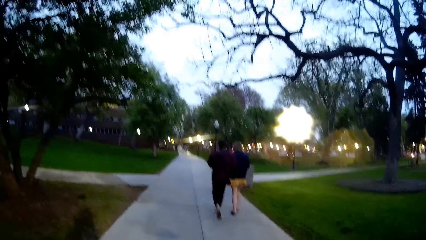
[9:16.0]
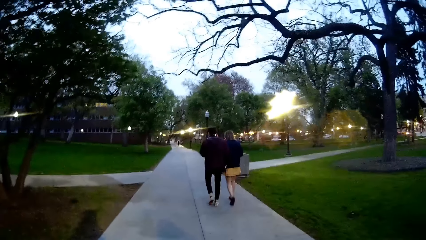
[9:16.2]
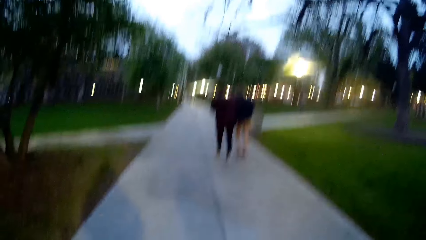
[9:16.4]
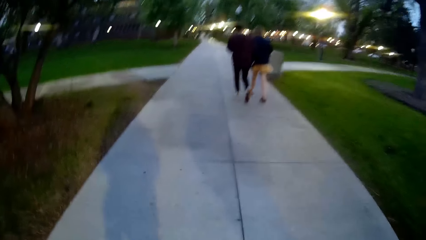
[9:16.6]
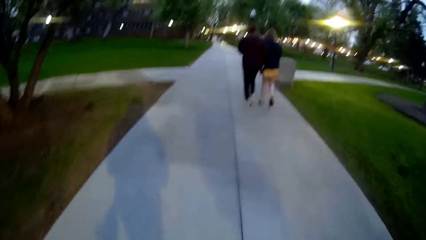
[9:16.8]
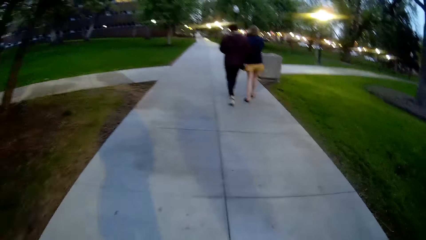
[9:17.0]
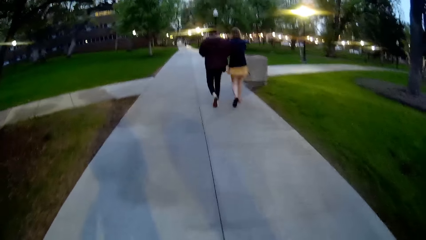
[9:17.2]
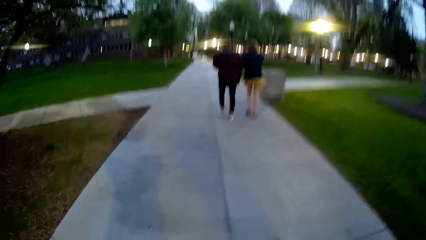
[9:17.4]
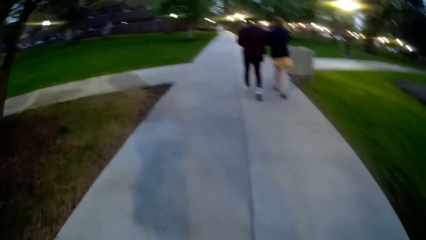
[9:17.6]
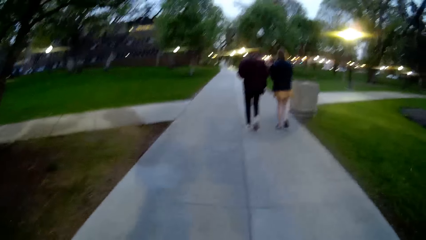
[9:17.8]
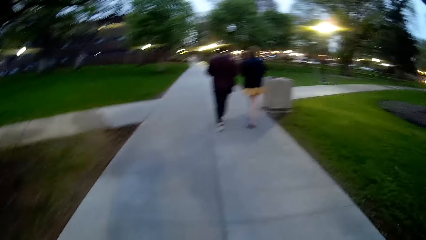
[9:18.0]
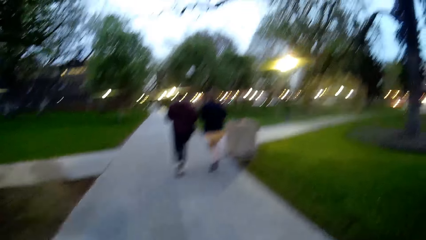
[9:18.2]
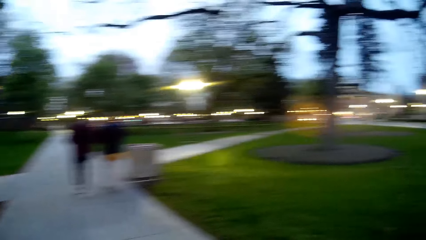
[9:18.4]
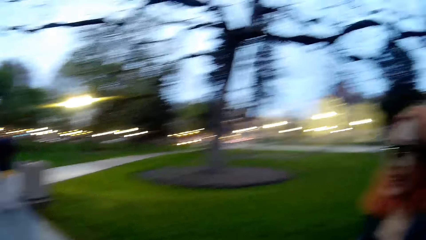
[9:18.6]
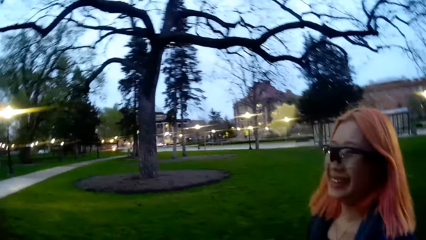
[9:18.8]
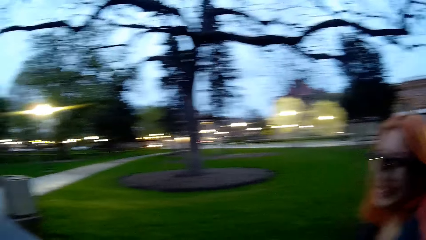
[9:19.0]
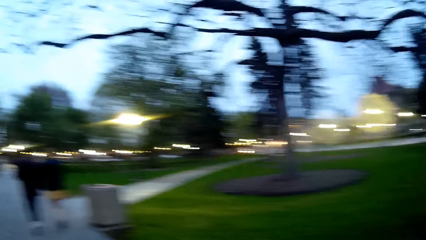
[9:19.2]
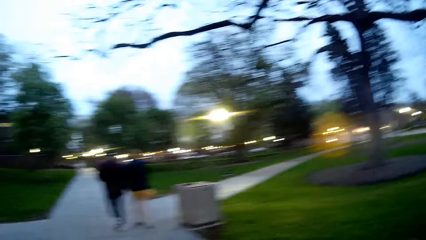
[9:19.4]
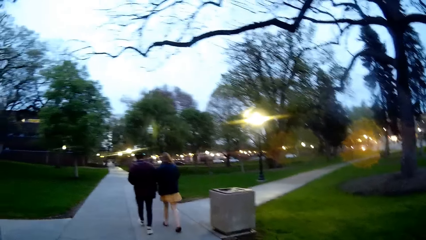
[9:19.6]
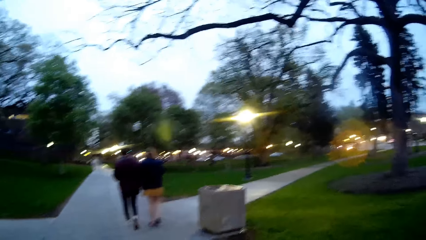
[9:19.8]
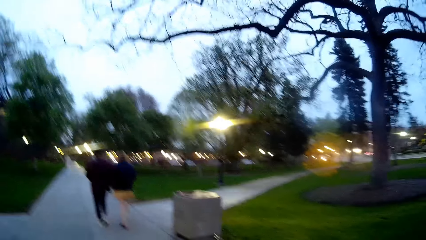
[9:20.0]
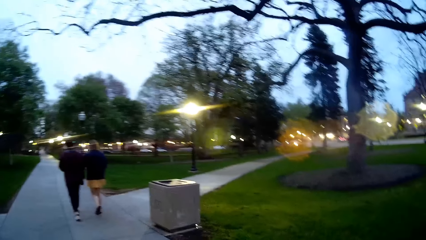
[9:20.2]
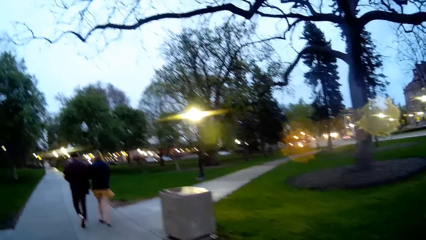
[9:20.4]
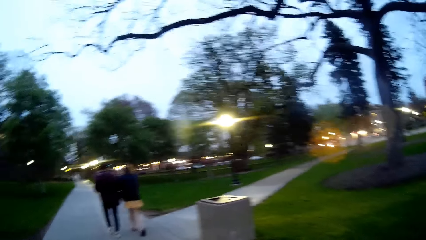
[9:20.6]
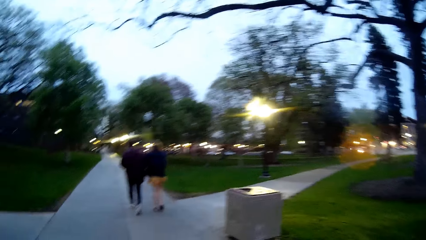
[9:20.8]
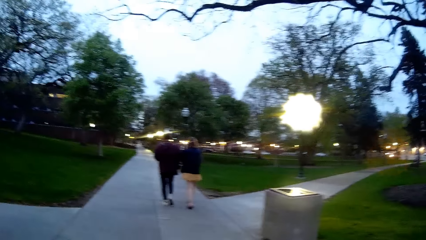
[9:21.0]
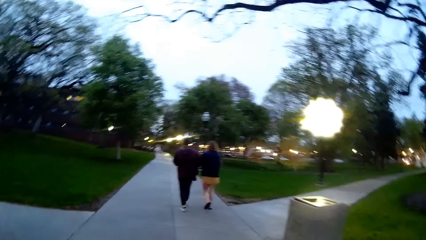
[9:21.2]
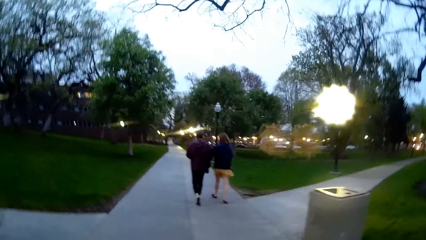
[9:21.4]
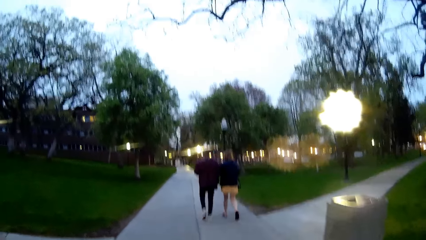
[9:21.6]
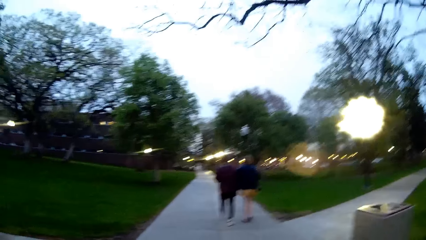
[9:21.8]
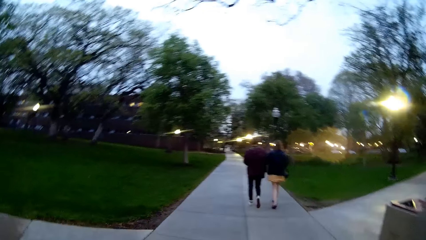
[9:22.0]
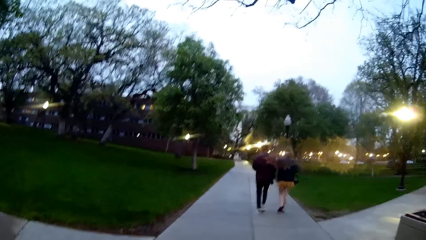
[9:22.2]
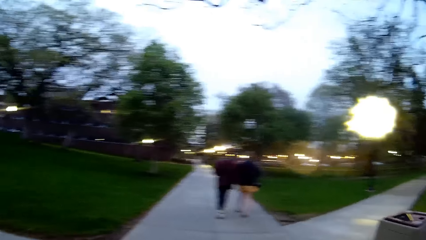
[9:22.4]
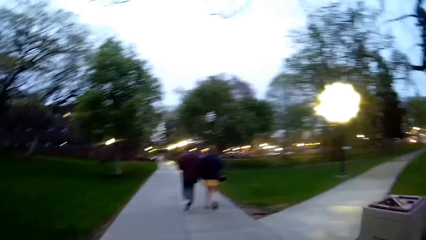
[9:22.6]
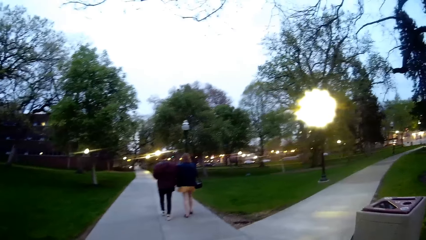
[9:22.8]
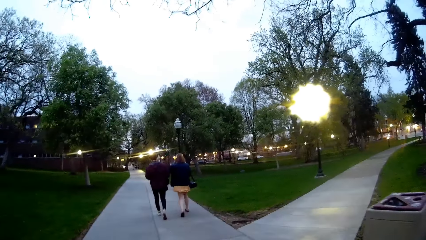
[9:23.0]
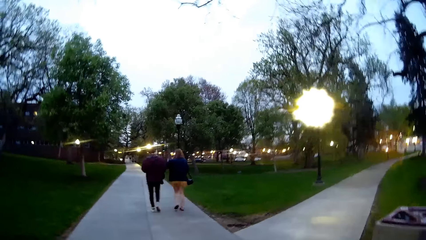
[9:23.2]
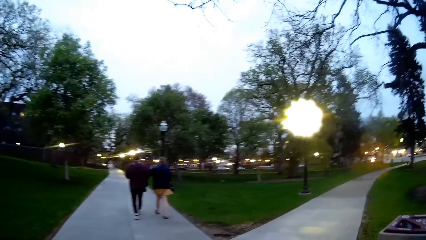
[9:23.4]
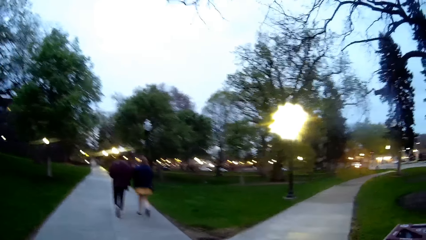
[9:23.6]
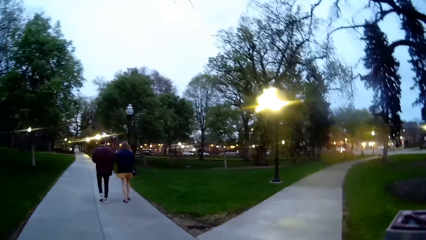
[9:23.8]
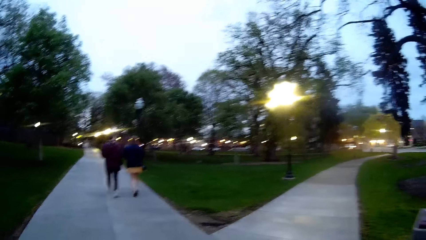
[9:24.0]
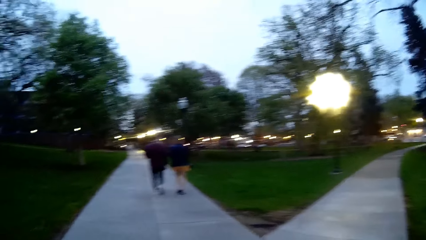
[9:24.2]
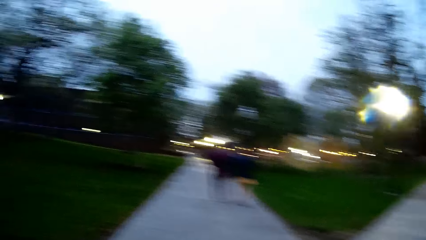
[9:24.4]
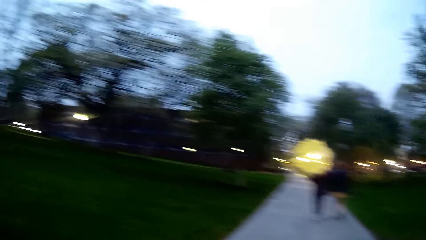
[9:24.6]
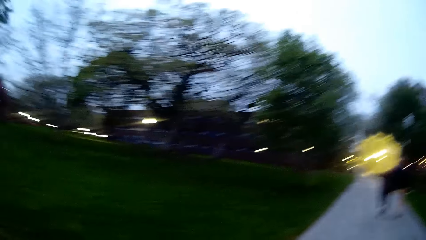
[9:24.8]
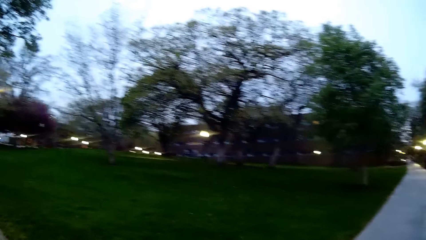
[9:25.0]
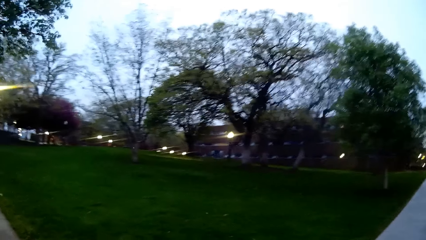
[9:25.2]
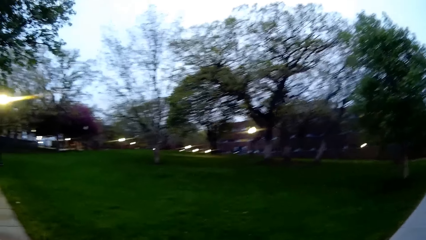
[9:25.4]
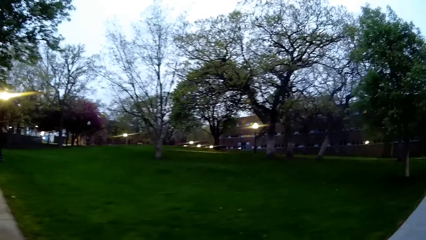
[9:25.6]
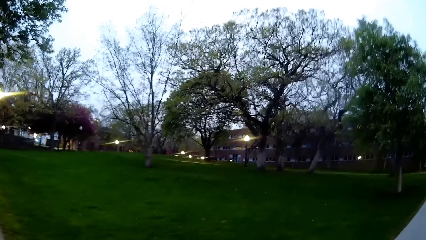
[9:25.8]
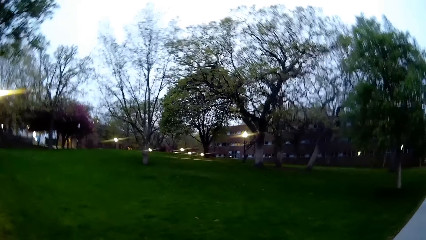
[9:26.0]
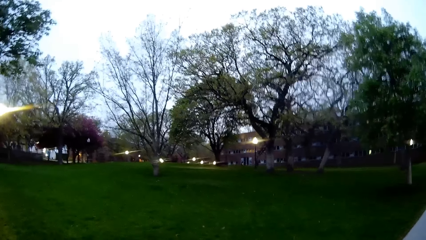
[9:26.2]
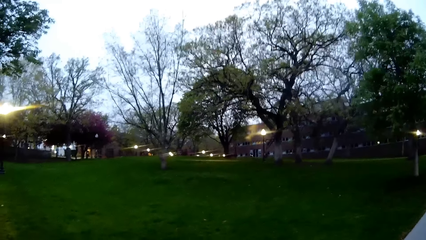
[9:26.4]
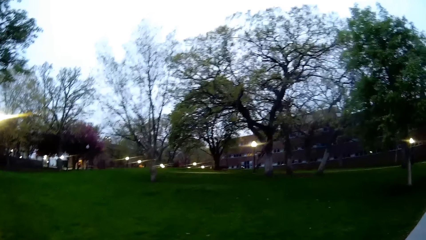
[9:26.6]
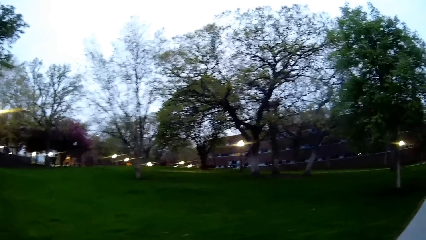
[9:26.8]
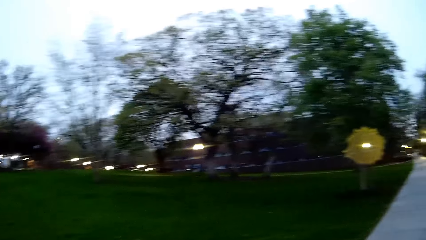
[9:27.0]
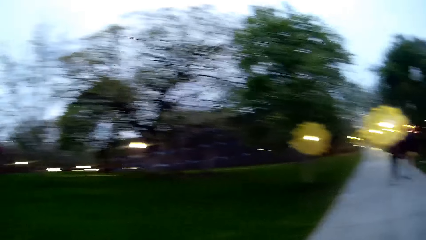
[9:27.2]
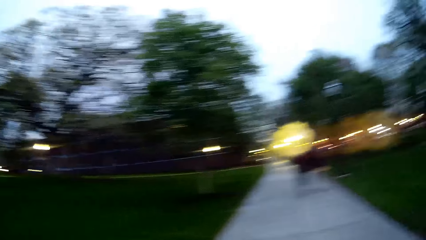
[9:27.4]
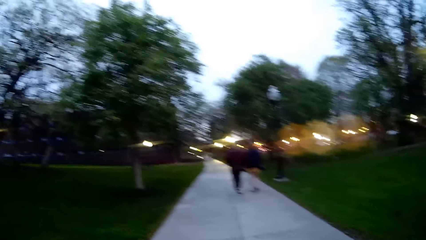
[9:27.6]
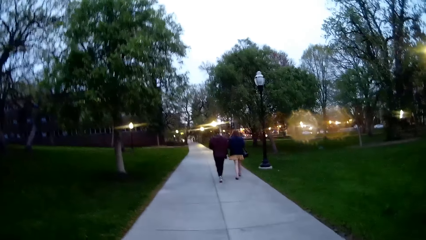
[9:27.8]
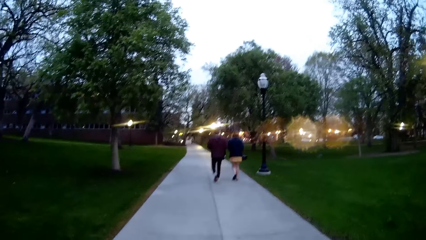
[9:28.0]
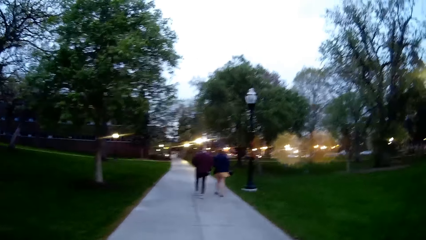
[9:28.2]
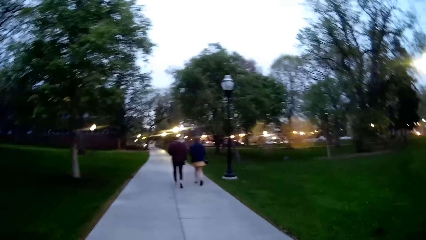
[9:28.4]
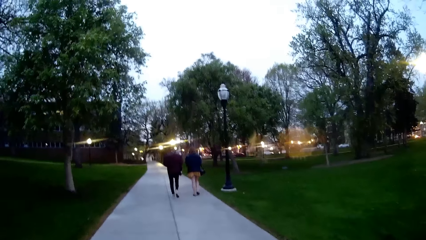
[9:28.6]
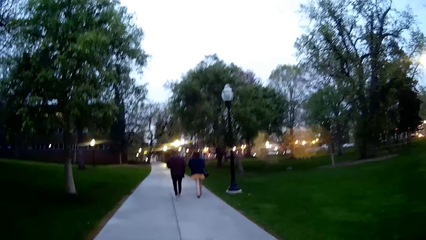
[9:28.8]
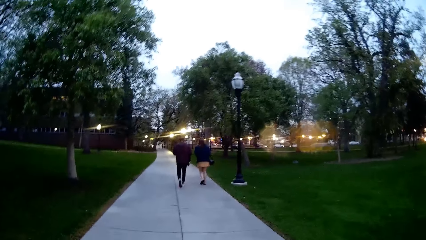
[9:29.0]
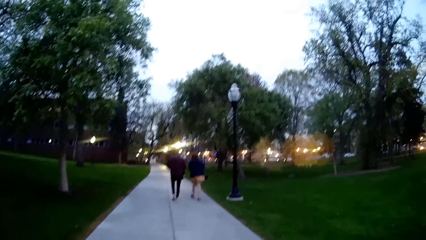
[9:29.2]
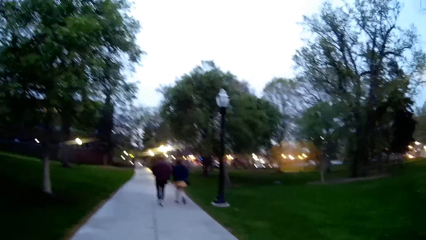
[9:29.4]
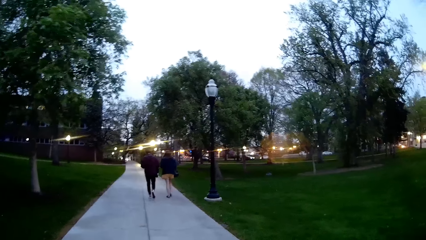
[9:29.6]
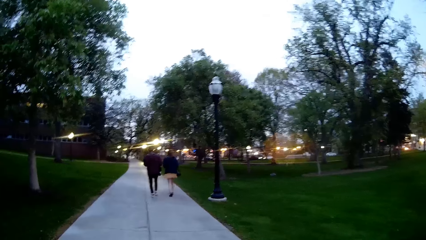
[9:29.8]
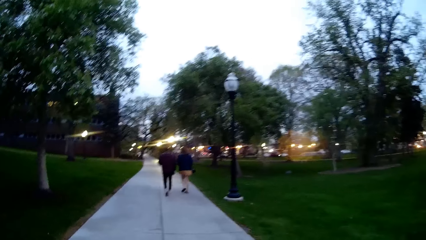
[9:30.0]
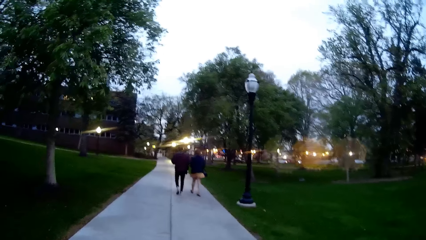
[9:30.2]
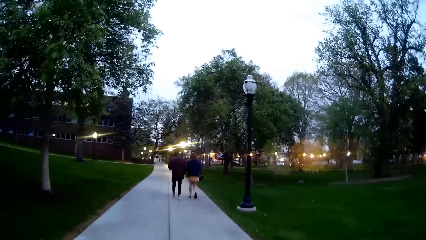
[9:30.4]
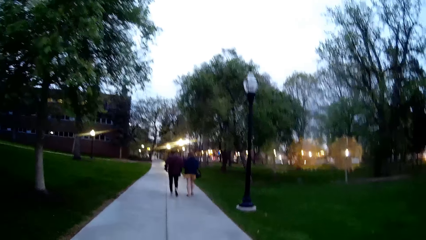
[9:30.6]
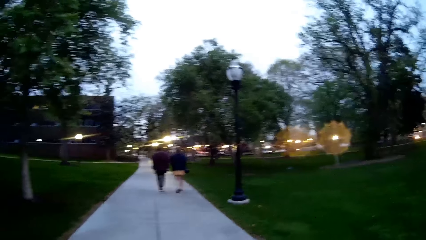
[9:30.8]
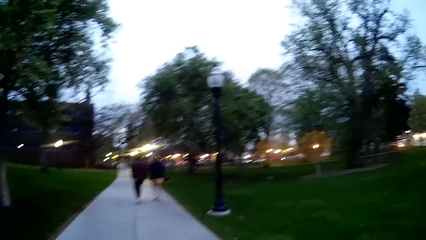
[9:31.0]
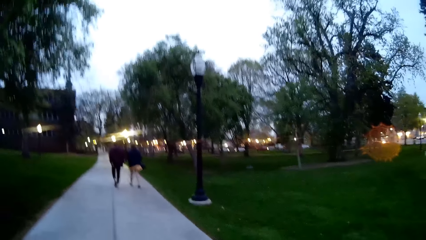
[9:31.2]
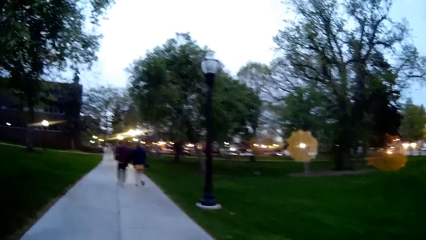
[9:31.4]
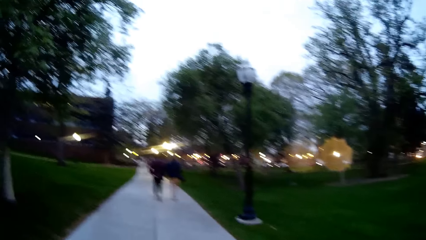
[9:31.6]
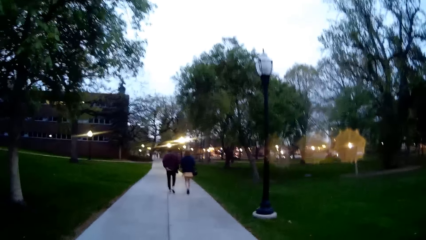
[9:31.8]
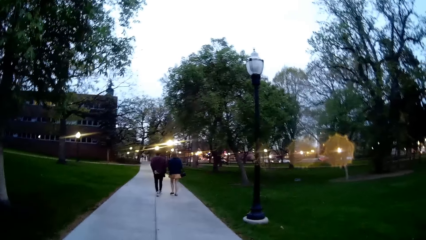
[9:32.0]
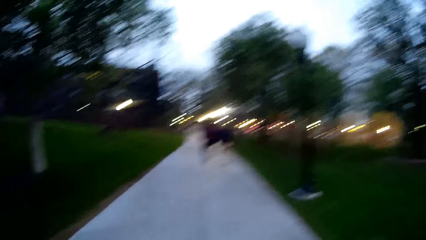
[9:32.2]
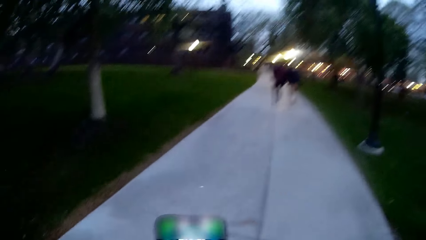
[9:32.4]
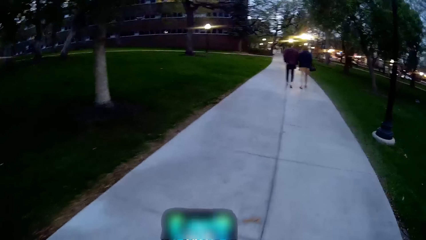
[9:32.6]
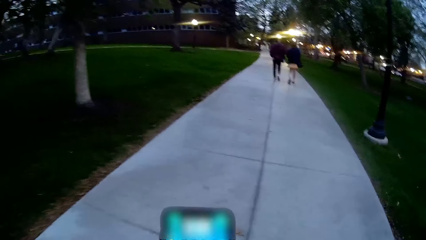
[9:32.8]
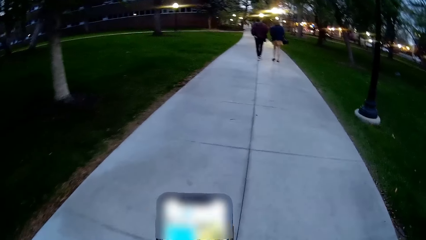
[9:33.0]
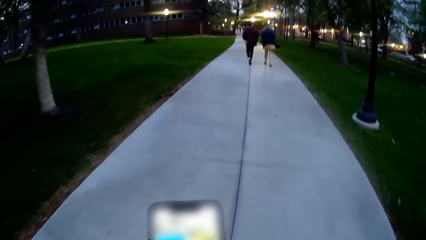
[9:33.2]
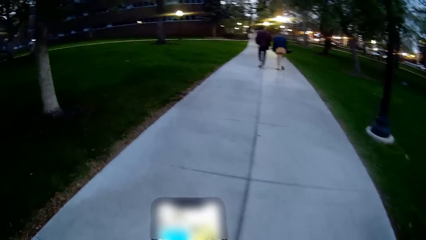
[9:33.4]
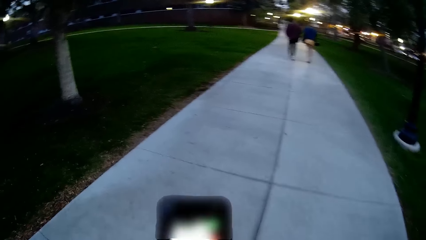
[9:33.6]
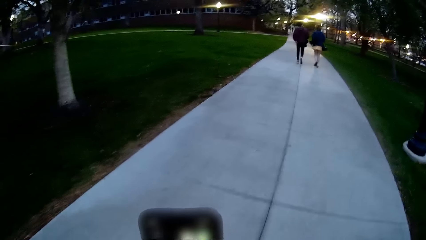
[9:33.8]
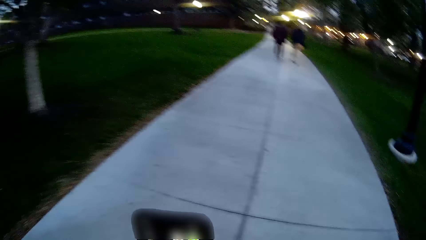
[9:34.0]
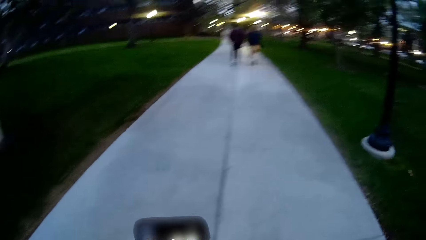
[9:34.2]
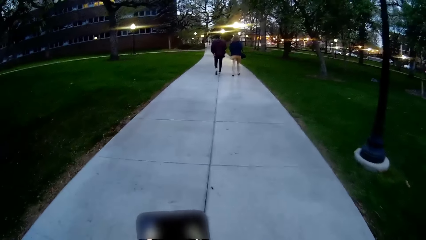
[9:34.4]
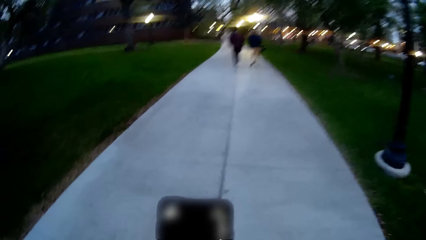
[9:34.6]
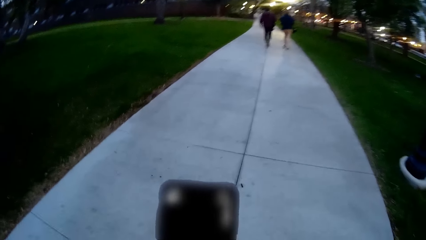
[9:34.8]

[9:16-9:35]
The camera wearer looks around. She walks on the pavement. She holds a mobile with her right hand. She looks at the phone.
